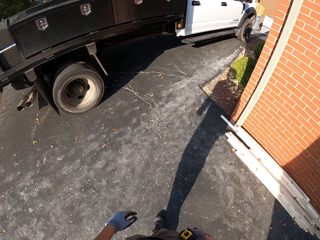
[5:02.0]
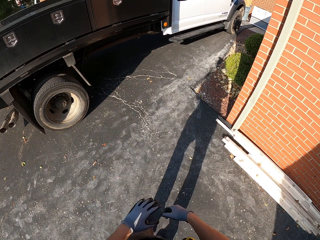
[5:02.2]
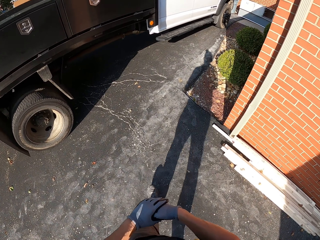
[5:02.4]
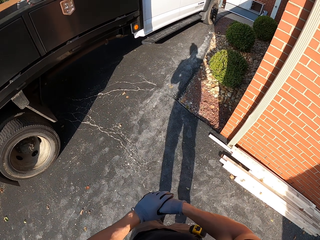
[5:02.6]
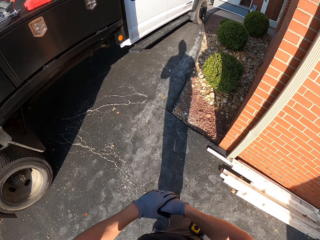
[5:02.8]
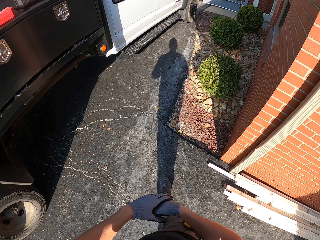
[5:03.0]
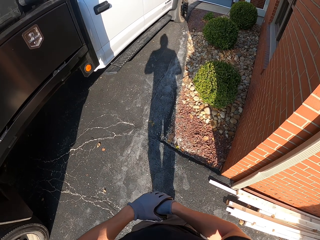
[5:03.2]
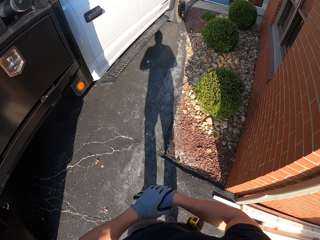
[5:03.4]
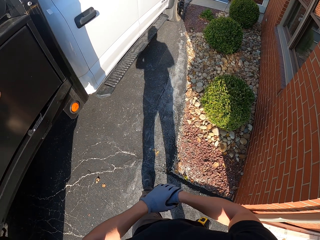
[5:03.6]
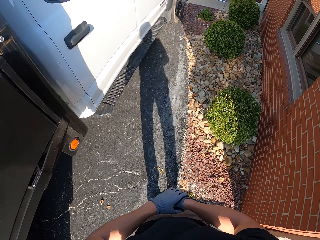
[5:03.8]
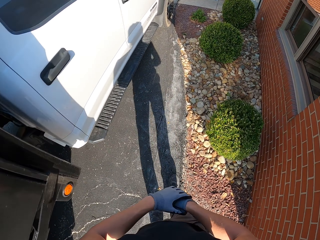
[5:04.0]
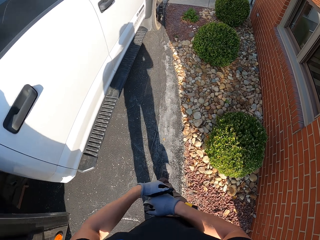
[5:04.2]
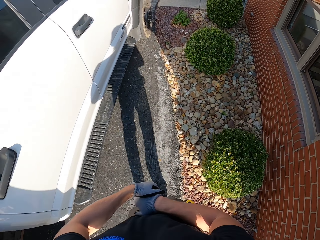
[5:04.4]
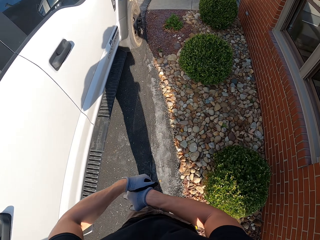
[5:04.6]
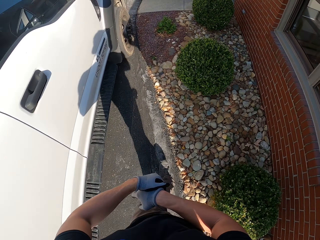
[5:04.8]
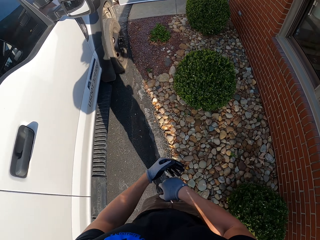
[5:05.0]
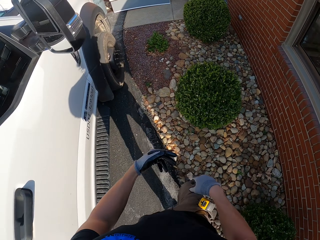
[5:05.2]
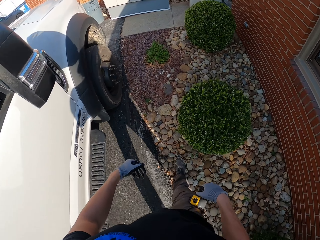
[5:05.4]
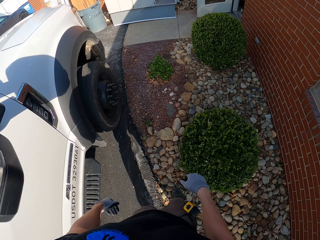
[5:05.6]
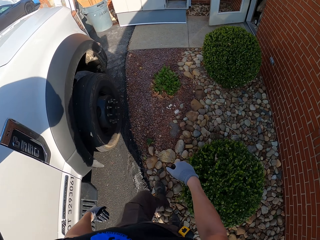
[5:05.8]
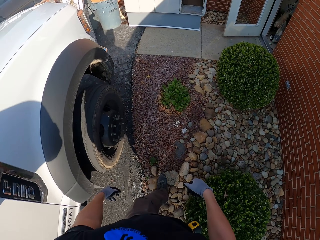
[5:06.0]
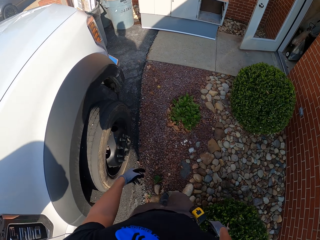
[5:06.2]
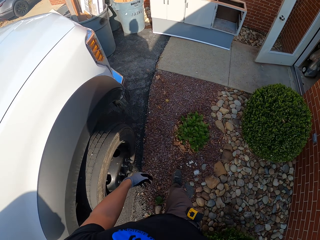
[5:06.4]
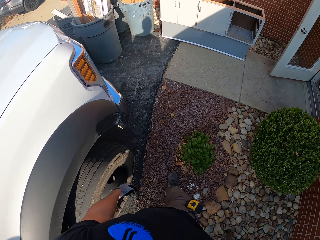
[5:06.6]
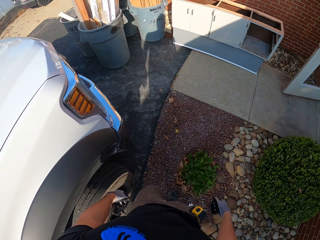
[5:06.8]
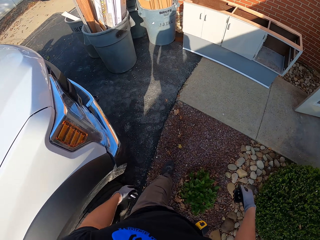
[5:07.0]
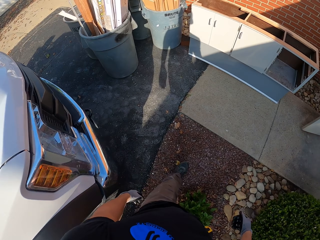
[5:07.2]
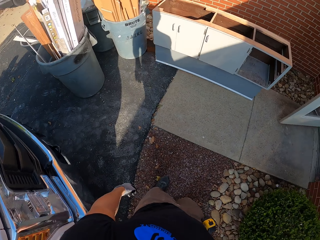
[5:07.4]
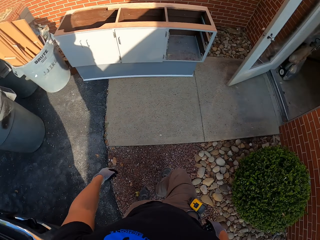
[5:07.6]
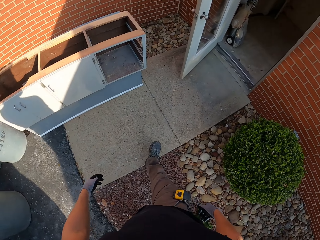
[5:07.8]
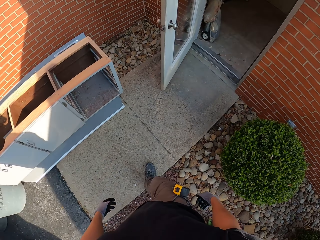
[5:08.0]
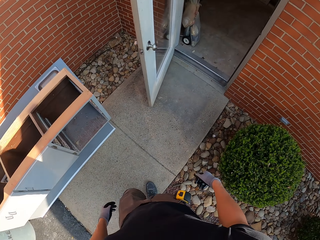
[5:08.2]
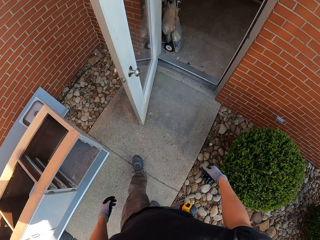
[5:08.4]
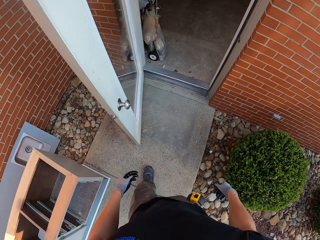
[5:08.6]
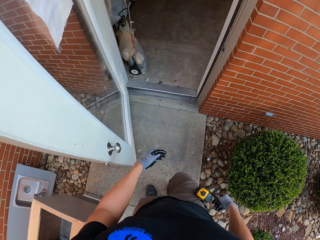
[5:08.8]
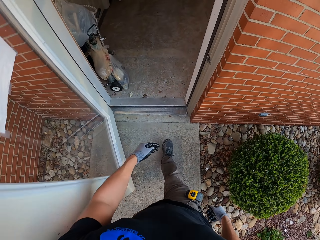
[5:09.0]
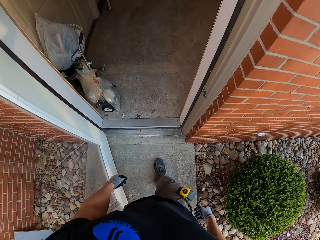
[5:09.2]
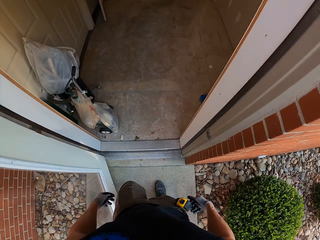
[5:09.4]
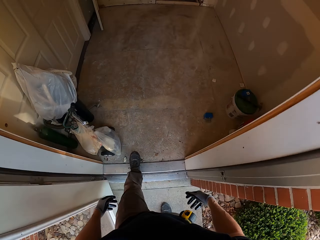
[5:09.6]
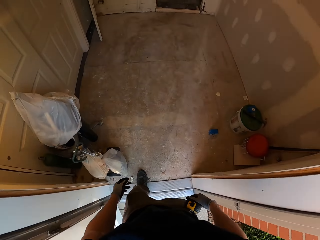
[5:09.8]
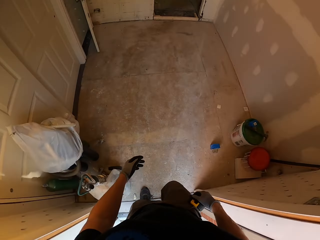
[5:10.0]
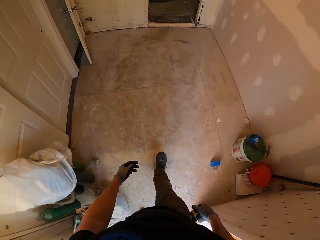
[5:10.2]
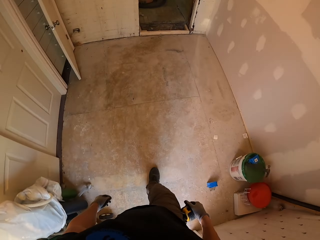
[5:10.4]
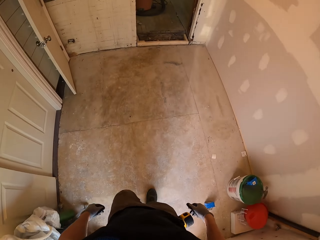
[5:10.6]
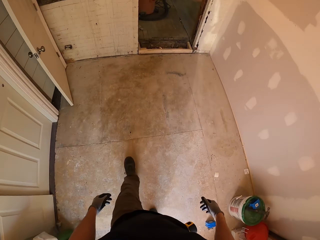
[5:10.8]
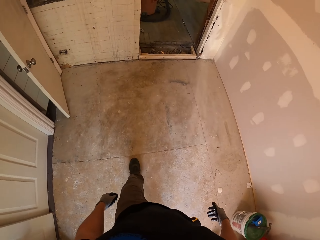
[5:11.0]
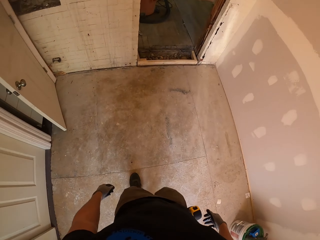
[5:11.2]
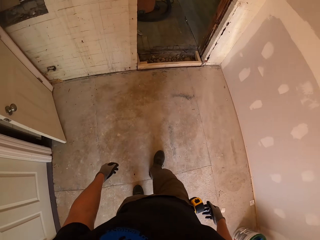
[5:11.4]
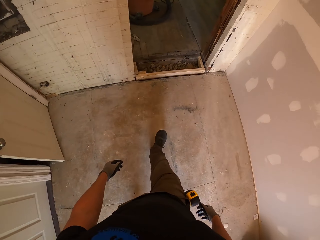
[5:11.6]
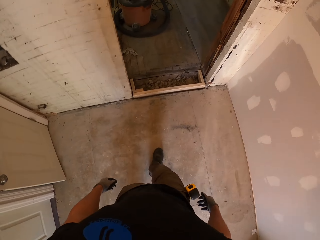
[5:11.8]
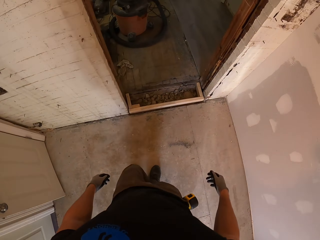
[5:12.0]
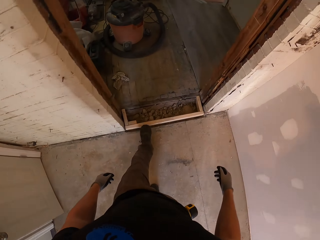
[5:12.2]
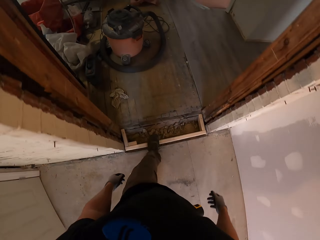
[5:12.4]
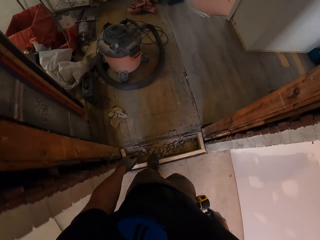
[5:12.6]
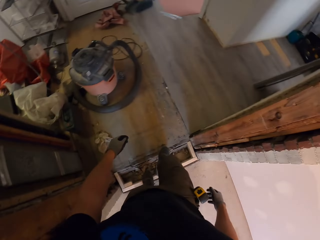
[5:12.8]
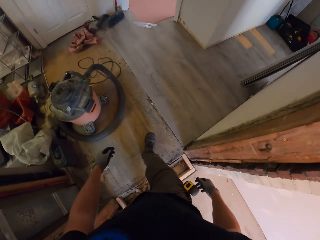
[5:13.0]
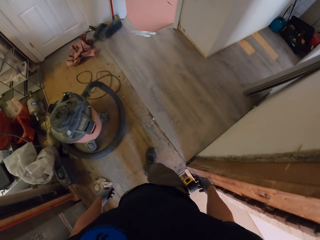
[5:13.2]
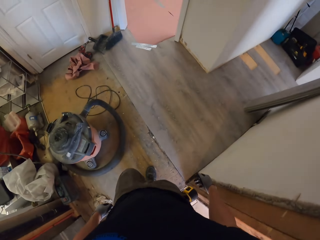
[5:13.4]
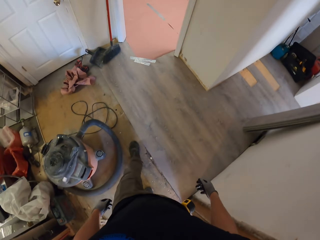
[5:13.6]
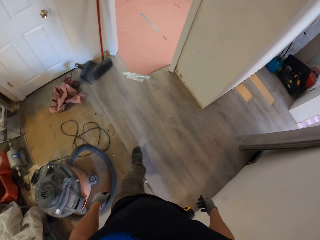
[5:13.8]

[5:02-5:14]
The camera wearer enters the house.

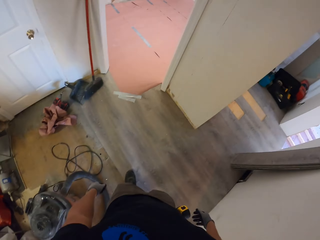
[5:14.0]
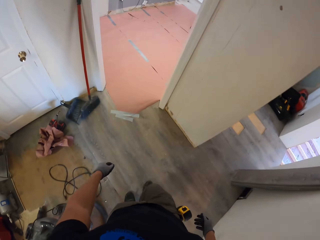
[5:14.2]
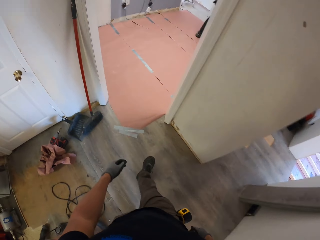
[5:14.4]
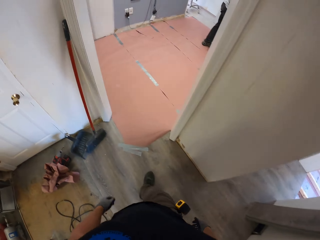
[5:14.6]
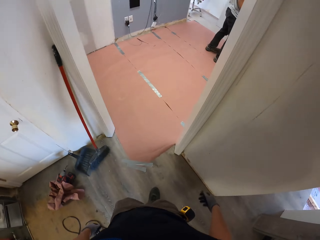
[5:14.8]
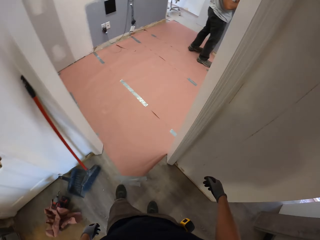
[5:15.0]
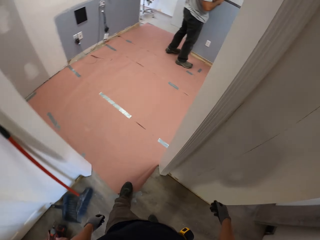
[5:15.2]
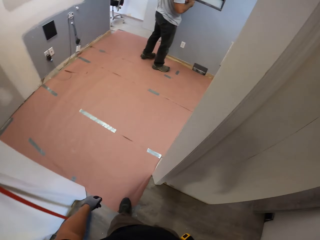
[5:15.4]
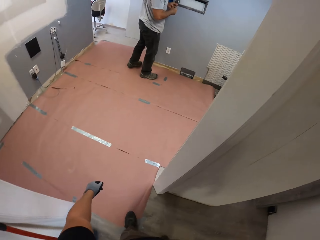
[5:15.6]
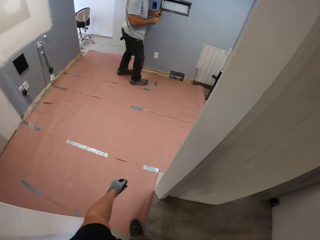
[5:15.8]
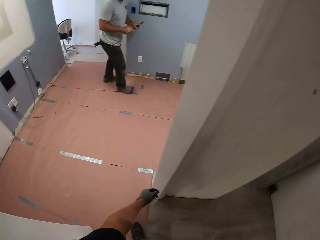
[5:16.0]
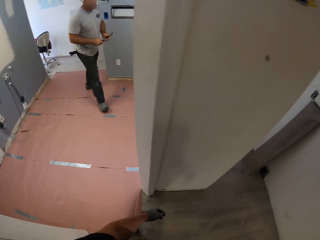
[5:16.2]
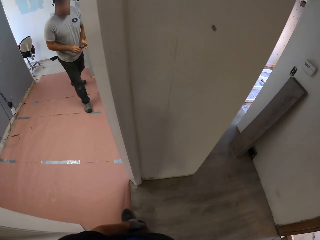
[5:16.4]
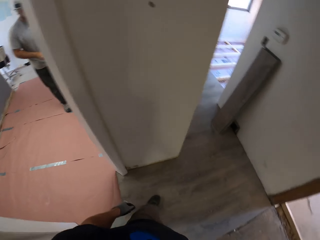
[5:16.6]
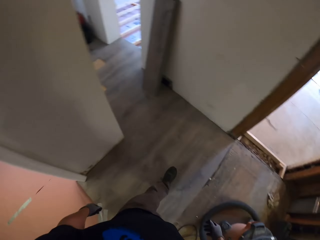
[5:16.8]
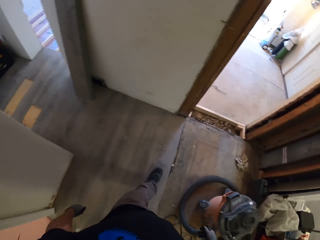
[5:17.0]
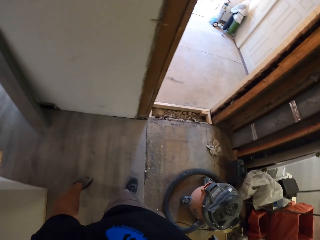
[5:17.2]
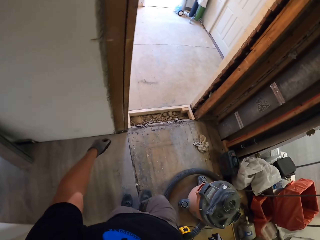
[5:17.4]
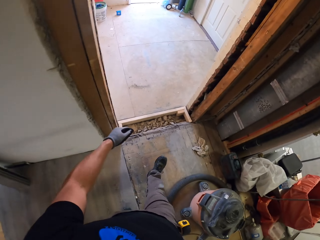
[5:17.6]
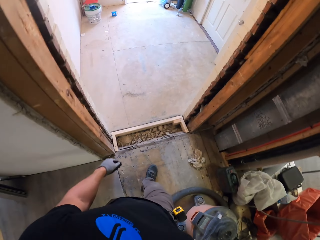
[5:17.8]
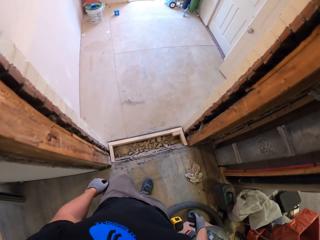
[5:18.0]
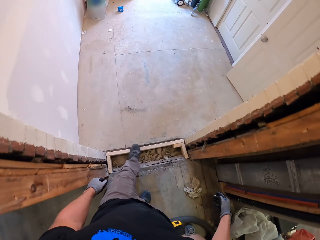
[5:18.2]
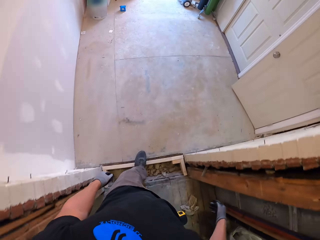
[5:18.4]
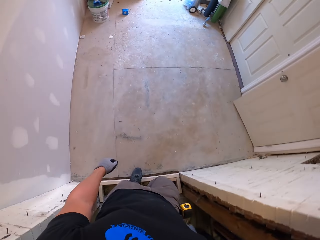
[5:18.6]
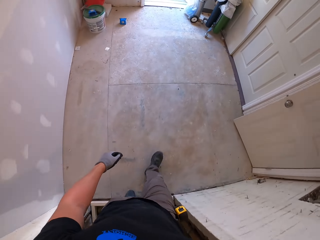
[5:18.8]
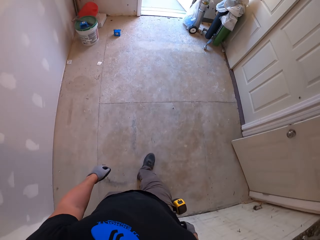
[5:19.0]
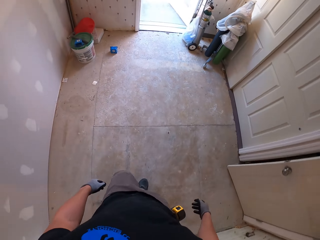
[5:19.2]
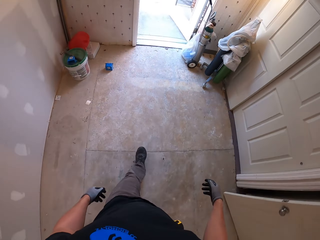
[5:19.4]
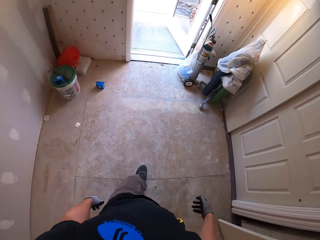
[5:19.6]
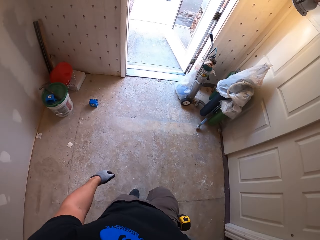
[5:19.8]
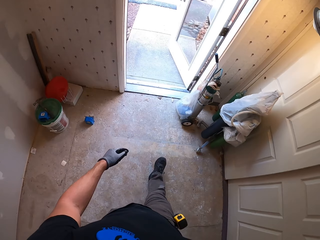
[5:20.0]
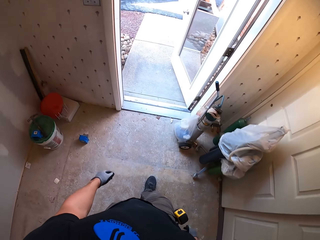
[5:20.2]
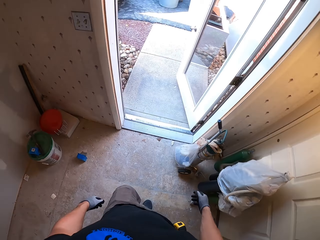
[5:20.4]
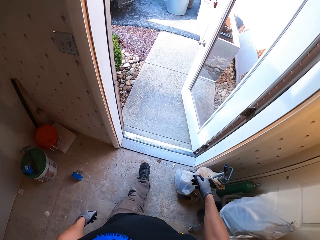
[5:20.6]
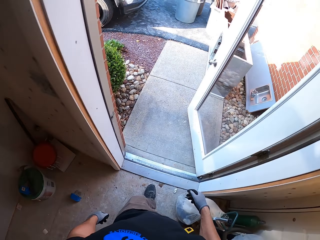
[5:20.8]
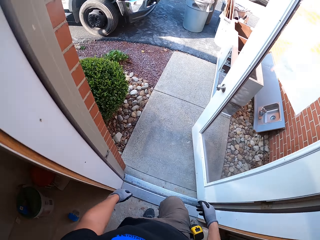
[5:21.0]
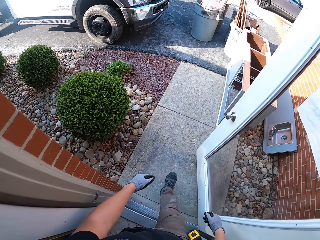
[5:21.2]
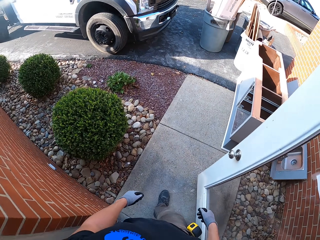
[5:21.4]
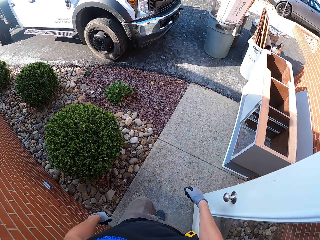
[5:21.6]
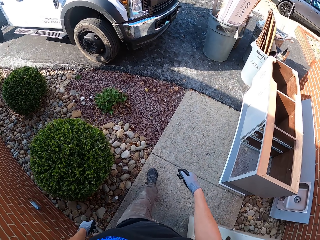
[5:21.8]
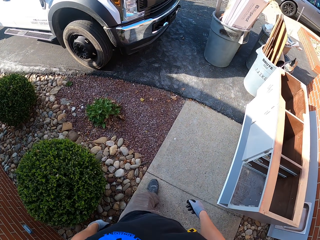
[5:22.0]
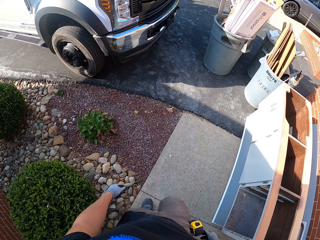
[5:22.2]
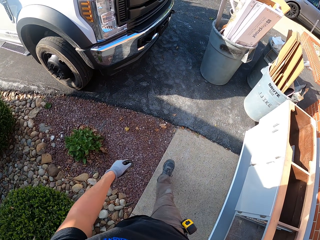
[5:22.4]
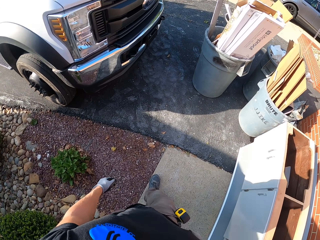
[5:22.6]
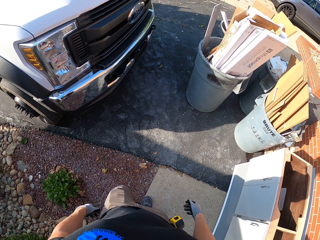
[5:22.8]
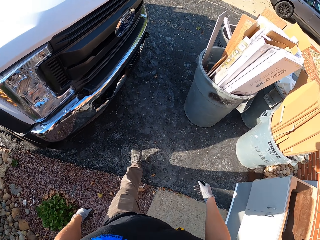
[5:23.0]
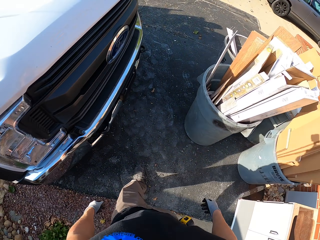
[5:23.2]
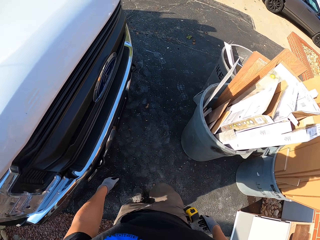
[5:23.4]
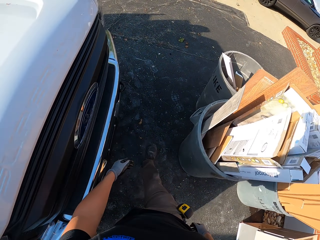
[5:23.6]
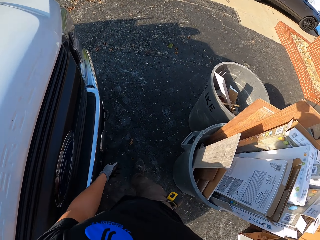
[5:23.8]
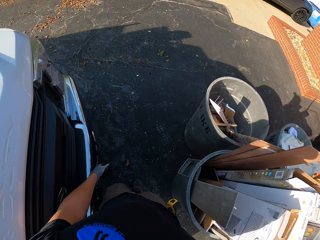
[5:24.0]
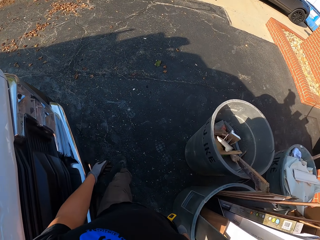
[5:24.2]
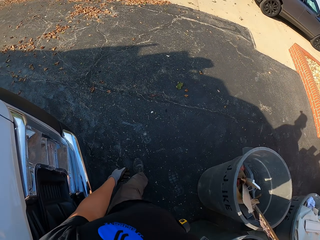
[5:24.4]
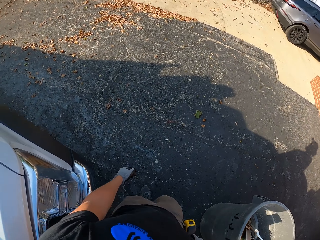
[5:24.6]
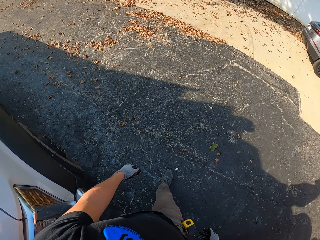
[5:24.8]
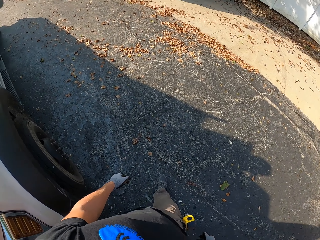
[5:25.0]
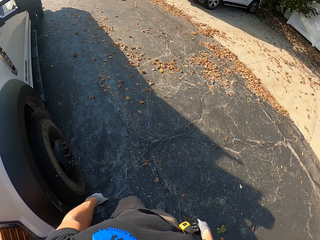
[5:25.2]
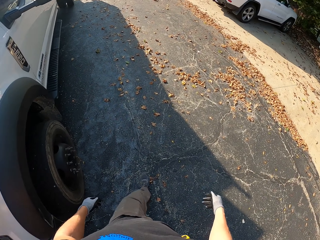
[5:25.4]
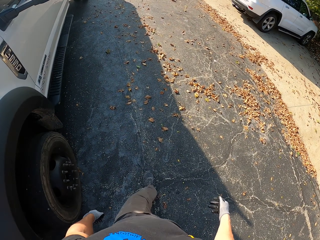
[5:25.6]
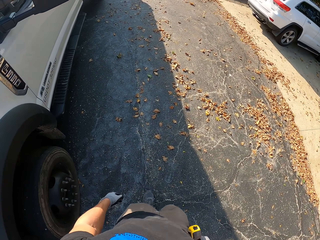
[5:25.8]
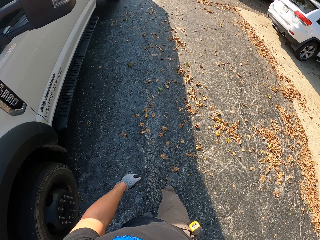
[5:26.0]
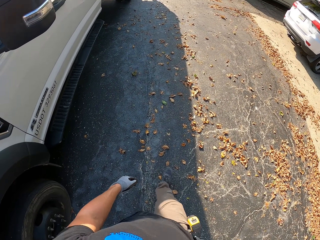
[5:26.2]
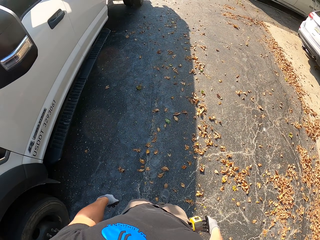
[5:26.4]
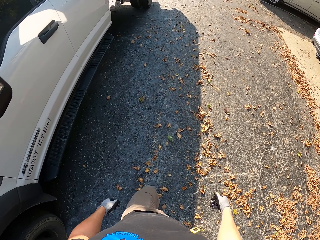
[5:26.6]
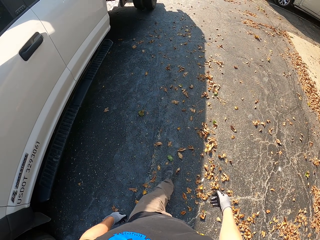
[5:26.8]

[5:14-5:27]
A man walks across. The camera wearer goes out of the house.
